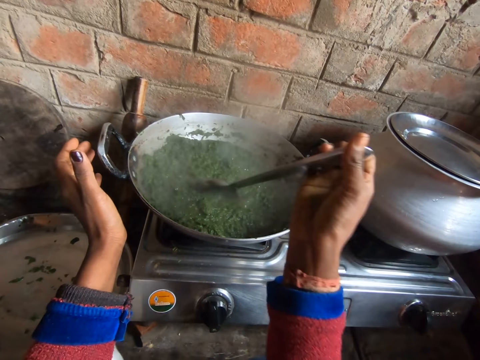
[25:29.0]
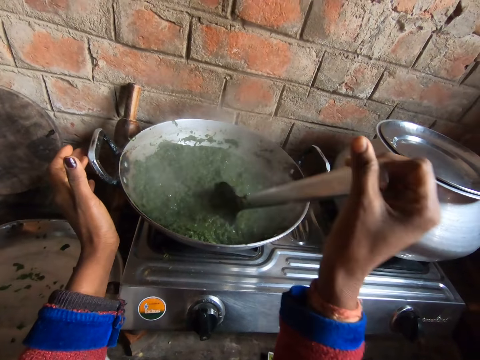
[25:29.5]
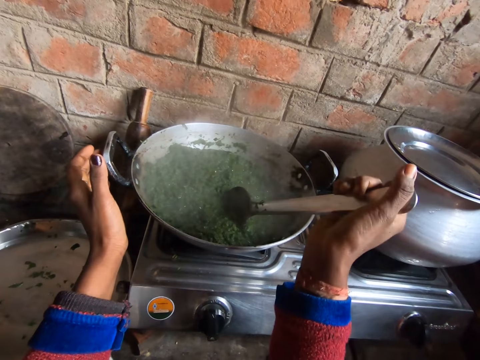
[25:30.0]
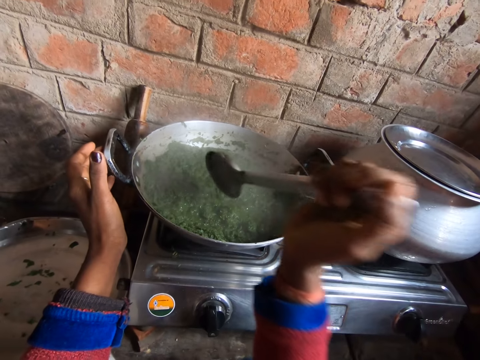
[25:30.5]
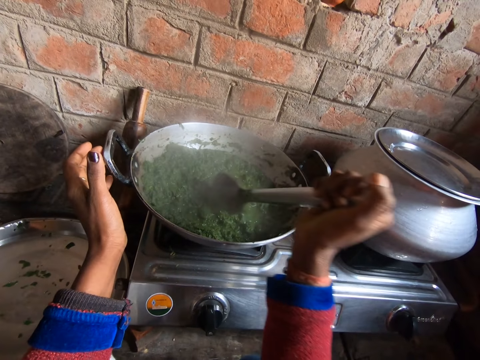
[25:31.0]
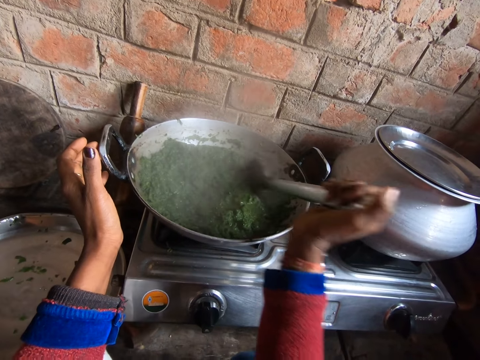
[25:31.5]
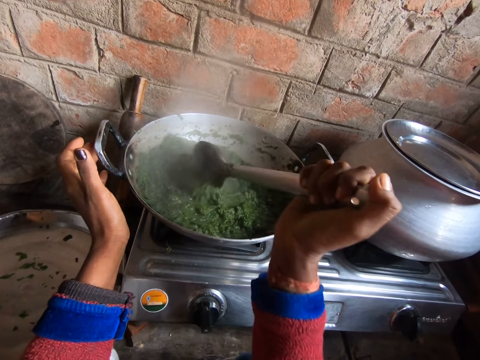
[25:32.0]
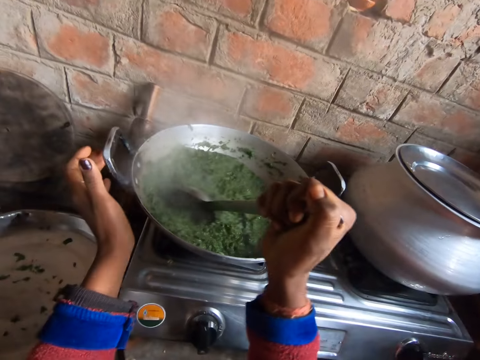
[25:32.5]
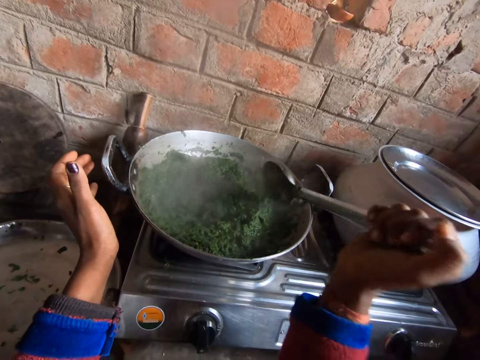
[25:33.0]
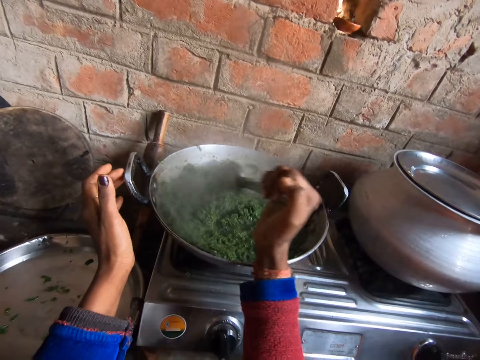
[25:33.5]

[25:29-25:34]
The camera wearer stirs the vegetables in the cooking pot.

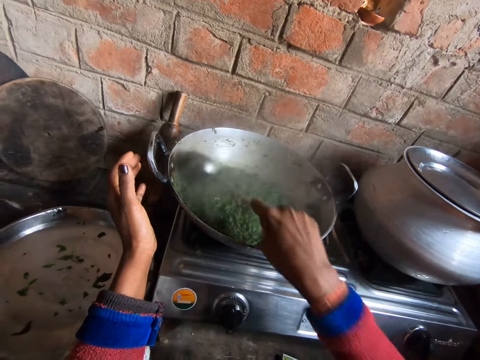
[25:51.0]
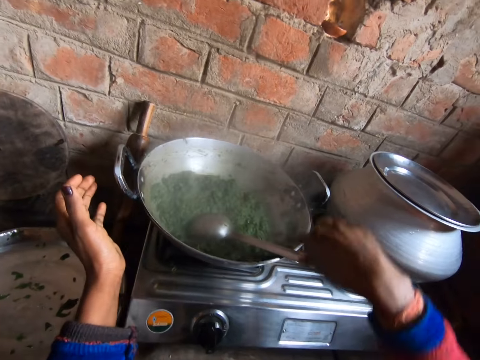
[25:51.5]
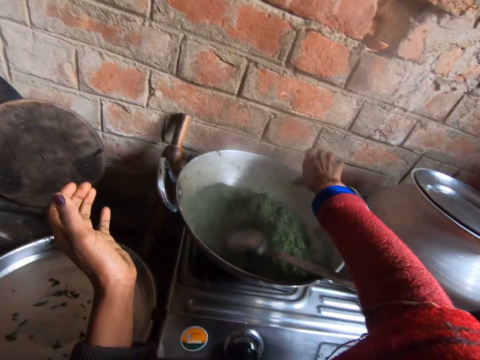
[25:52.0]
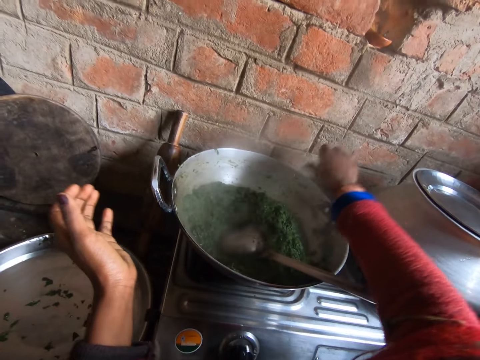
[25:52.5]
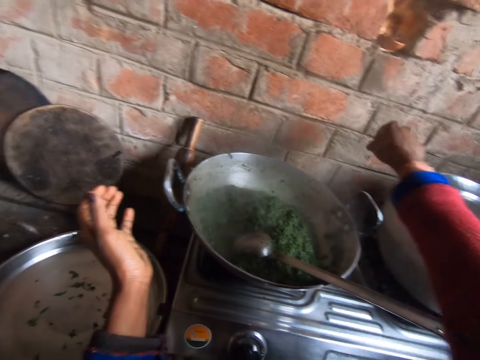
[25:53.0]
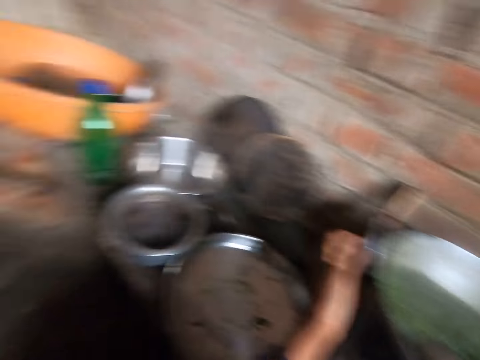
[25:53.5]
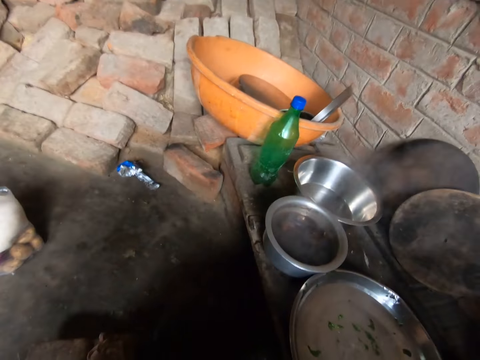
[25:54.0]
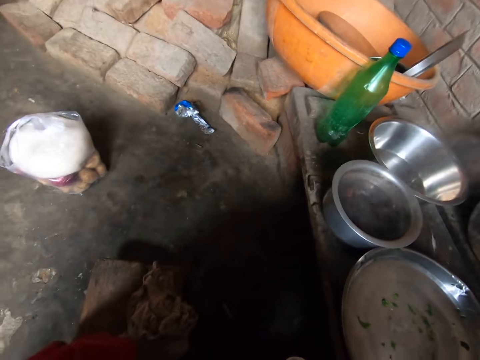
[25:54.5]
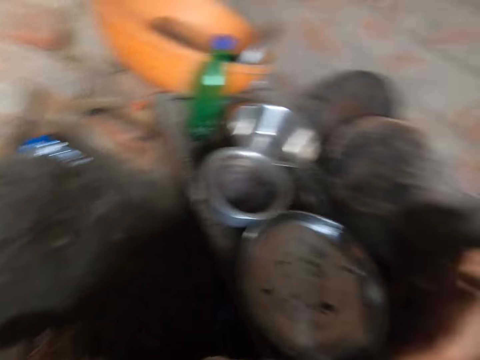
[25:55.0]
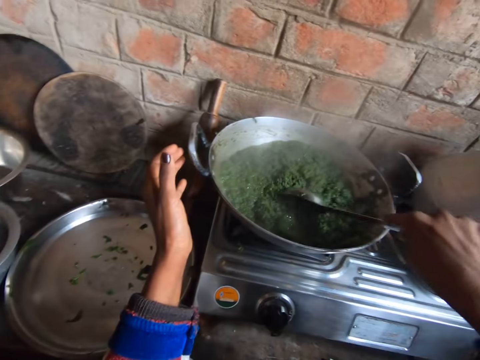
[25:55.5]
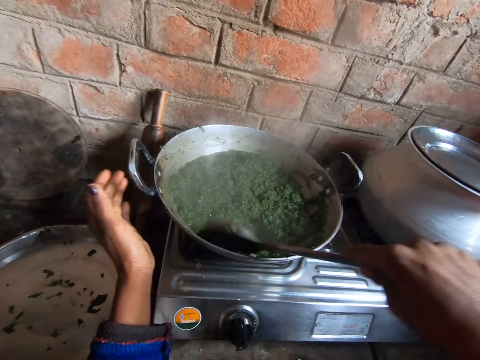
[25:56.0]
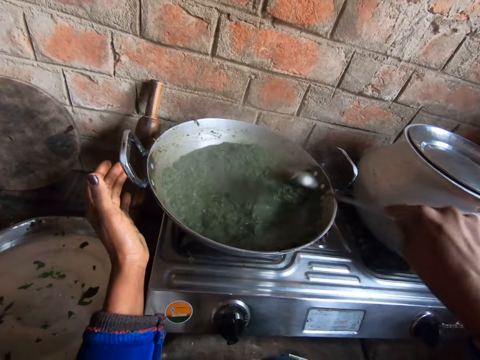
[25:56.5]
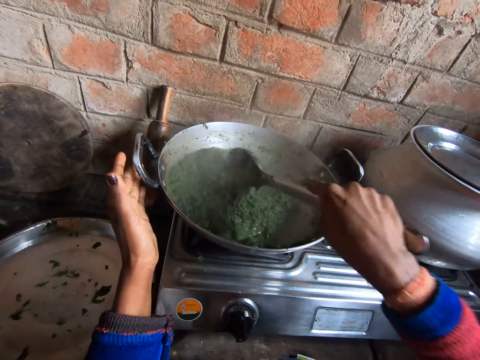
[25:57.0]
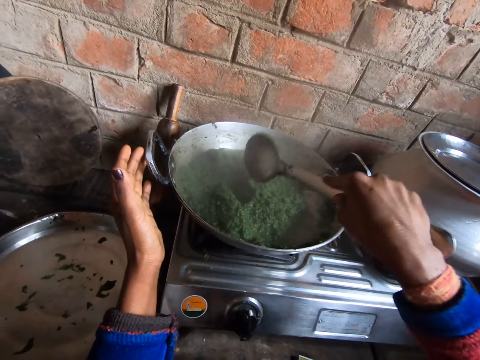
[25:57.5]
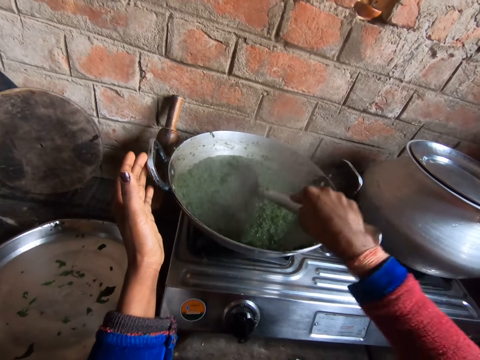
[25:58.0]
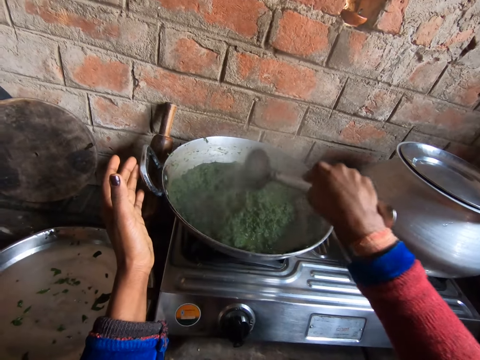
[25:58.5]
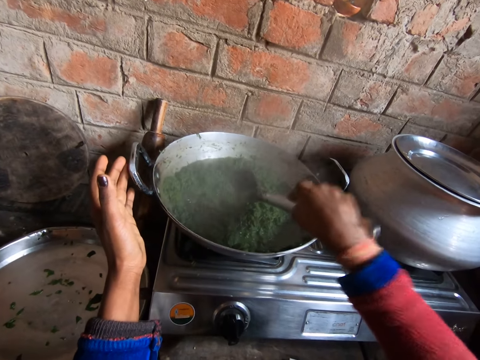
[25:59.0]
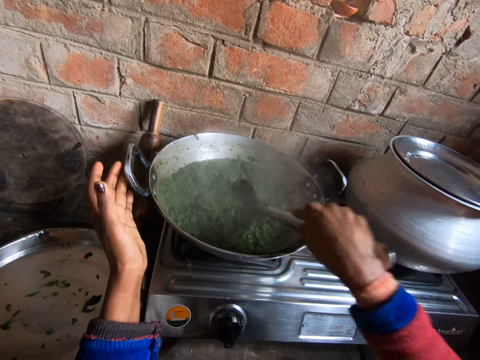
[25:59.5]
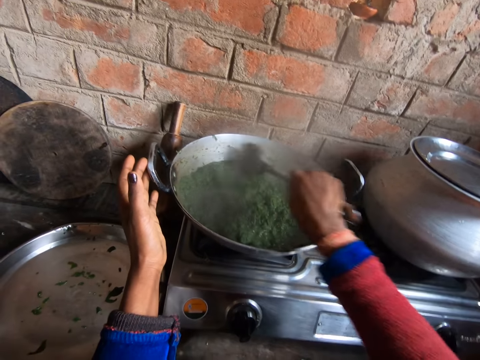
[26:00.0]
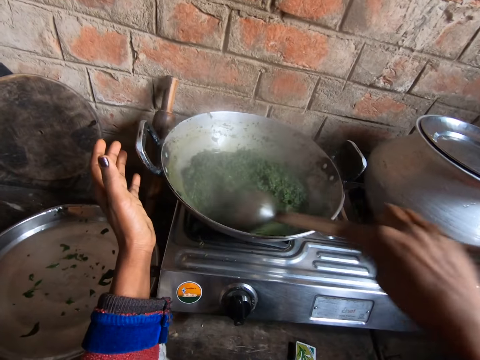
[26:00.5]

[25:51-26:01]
The camera wearer removes something from the cooking pot. They look around the kitchen. They stir the vegetables in the cooking pot.

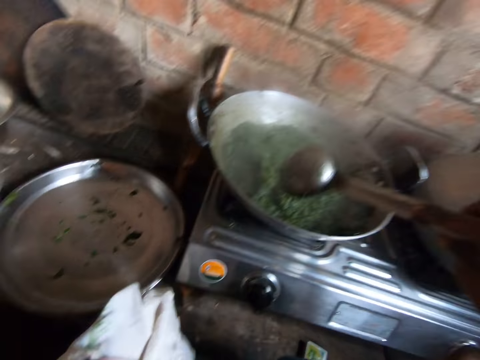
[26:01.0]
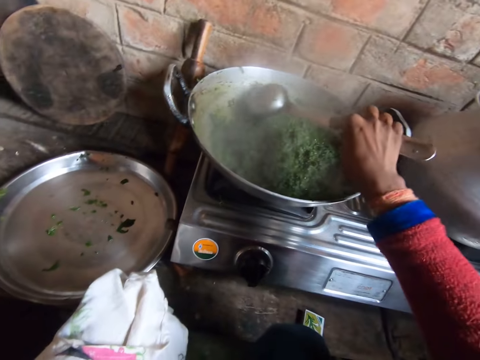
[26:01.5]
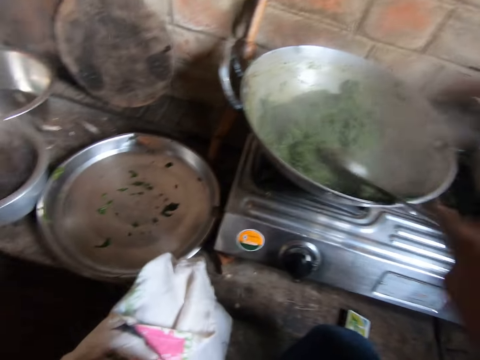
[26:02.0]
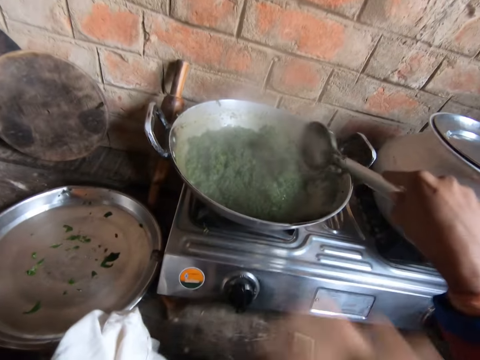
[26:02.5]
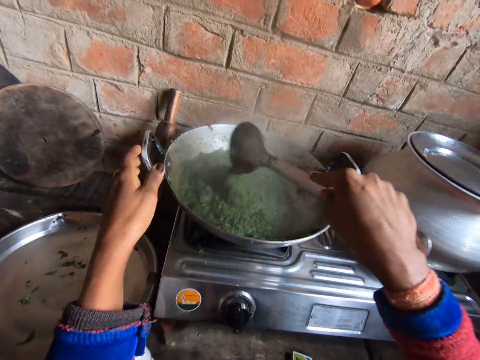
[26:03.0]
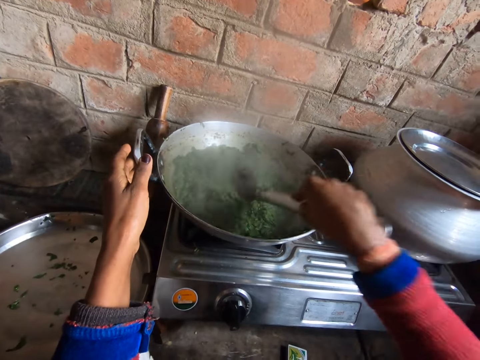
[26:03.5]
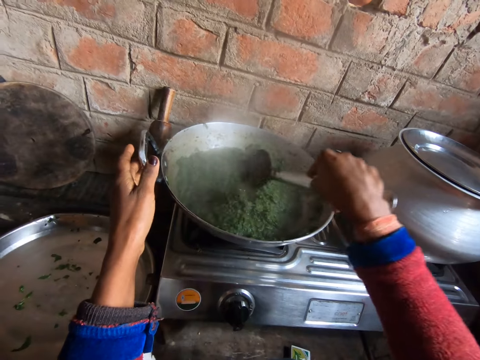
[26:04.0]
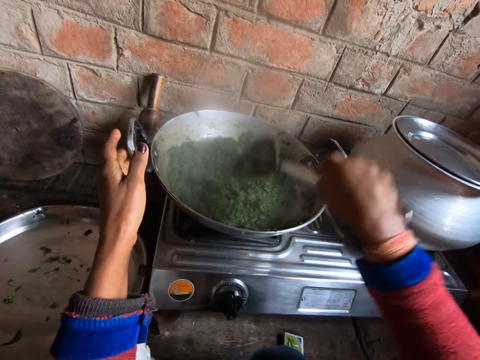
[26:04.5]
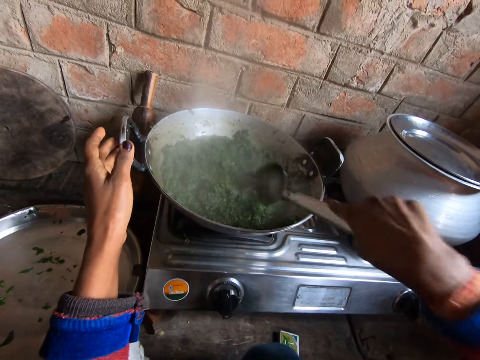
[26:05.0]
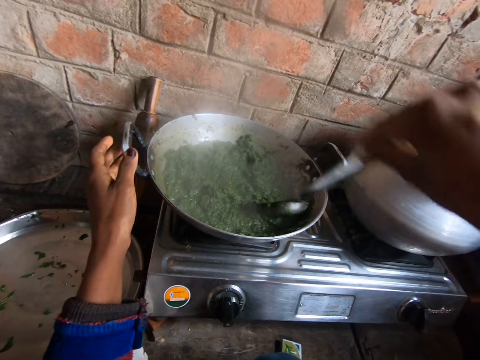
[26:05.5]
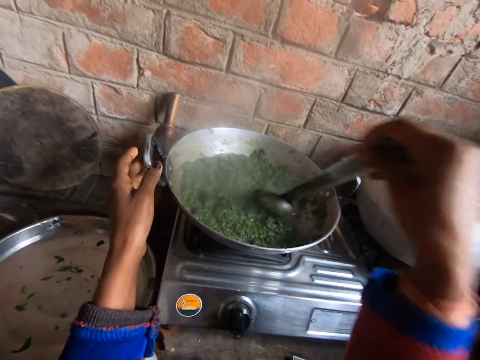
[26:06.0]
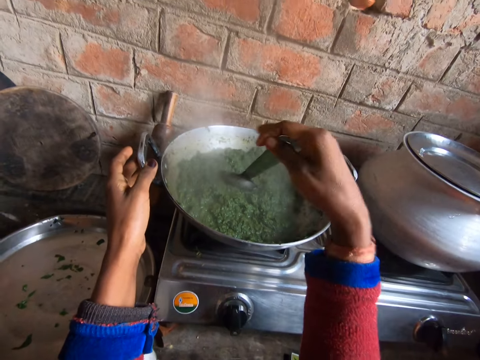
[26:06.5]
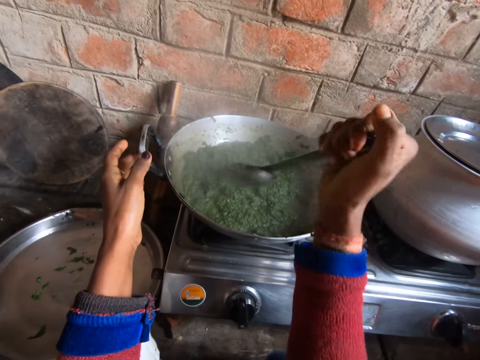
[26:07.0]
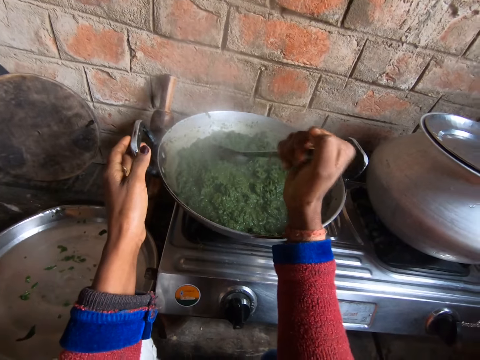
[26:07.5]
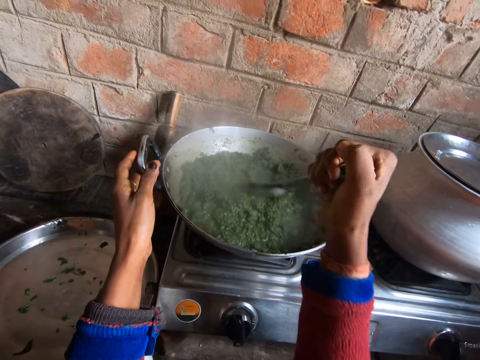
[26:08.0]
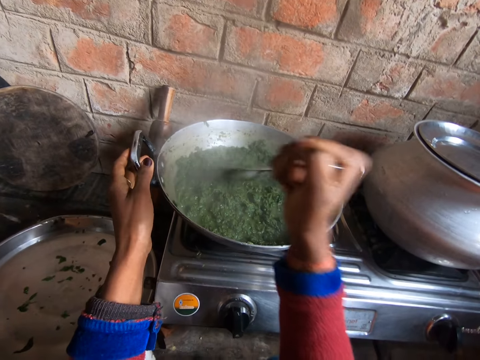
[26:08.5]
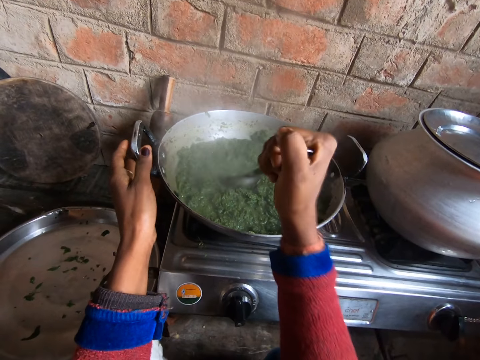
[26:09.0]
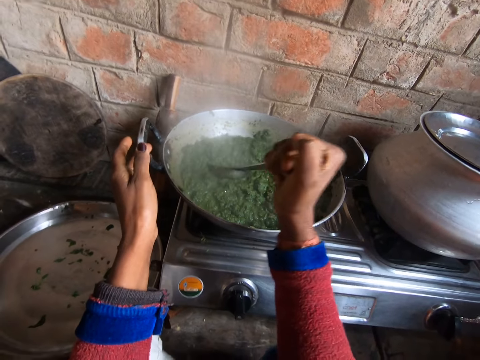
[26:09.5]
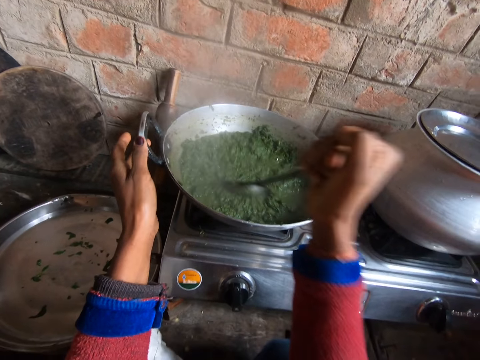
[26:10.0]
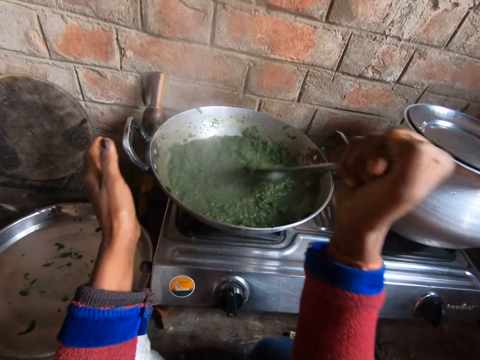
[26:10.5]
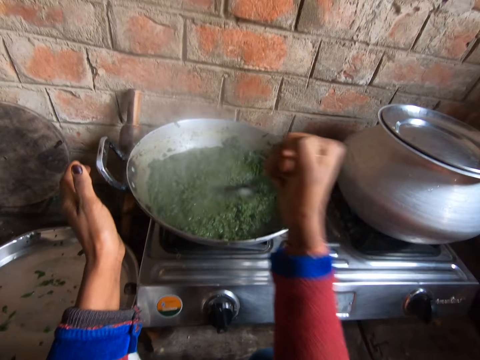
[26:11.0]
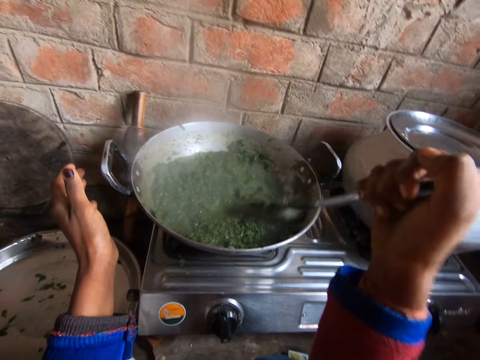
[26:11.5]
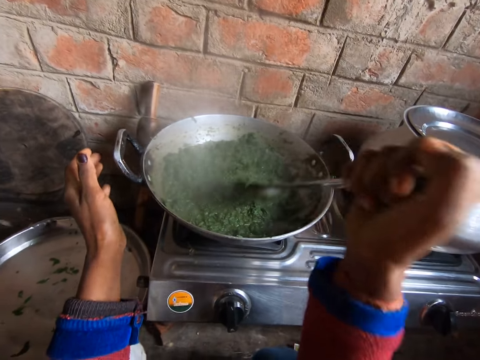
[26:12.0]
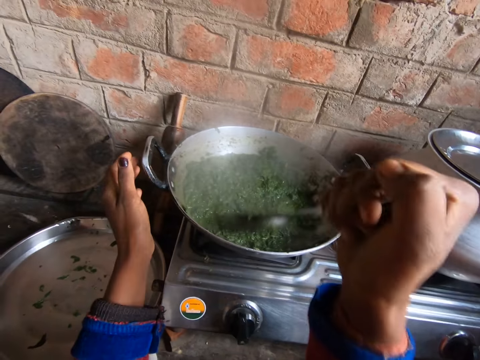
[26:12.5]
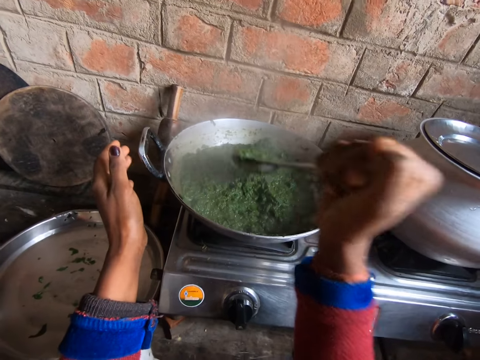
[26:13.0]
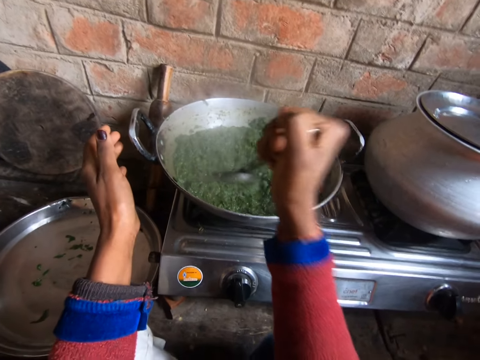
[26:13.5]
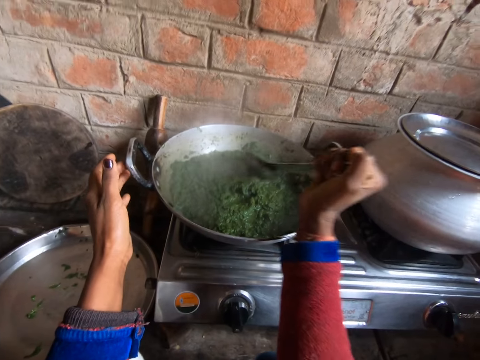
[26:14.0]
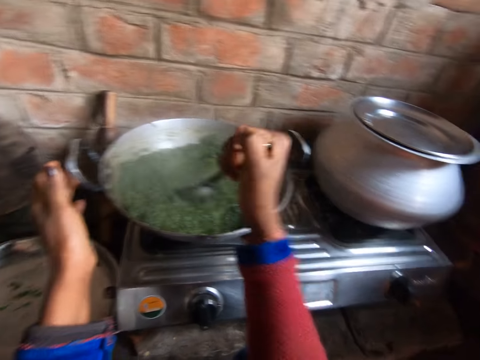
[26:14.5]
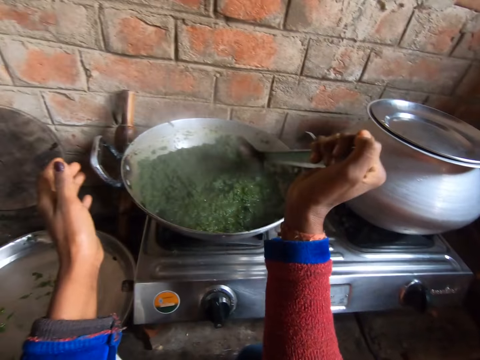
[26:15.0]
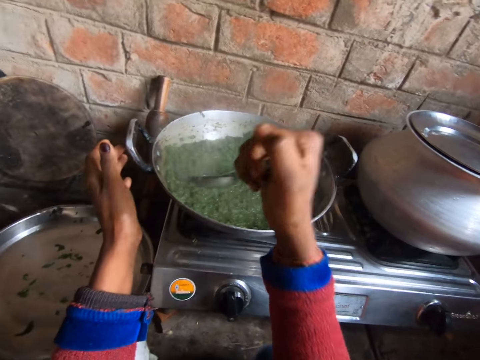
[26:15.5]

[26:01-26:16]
The camera wearer lifts her hand. She holds the cooking pot. She stirs the vegetables in the cooking pot.
